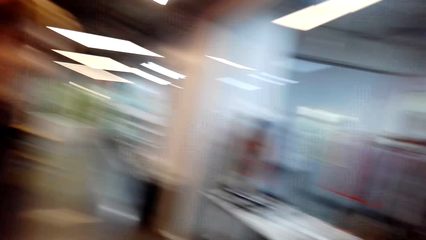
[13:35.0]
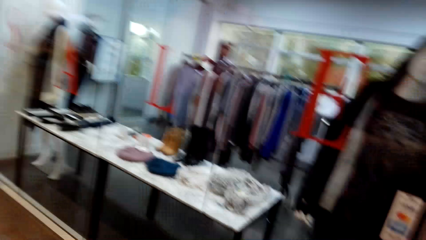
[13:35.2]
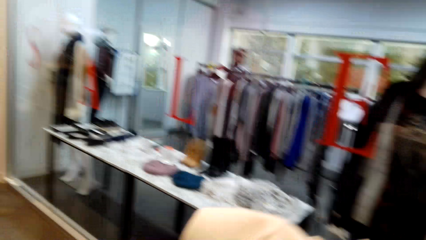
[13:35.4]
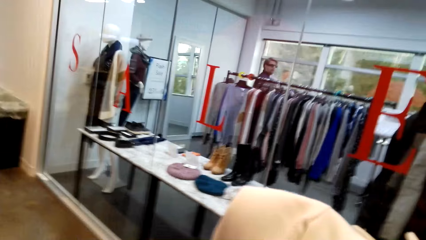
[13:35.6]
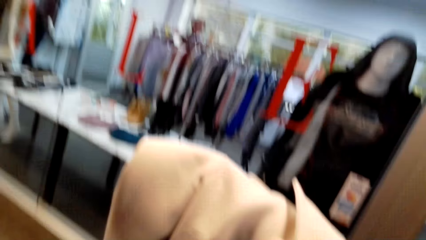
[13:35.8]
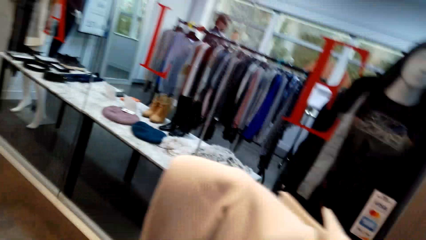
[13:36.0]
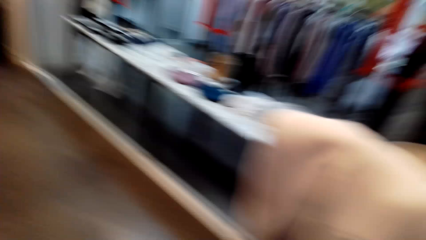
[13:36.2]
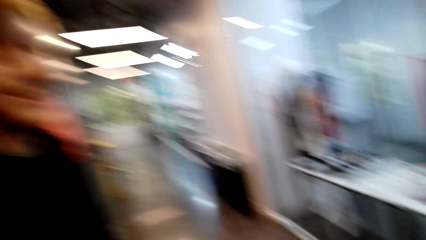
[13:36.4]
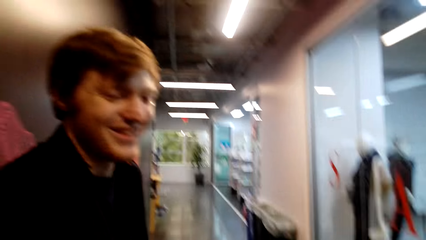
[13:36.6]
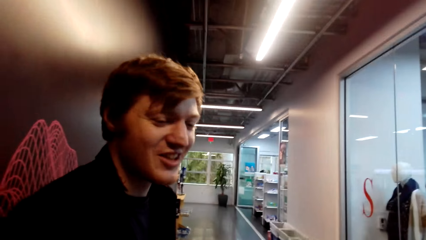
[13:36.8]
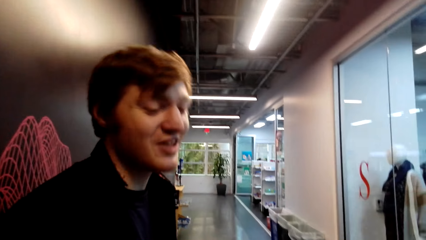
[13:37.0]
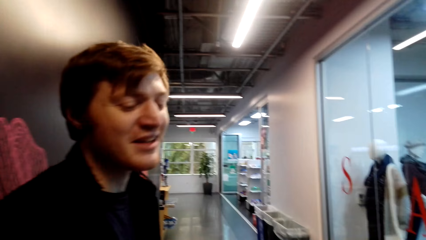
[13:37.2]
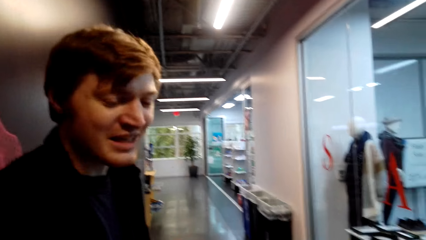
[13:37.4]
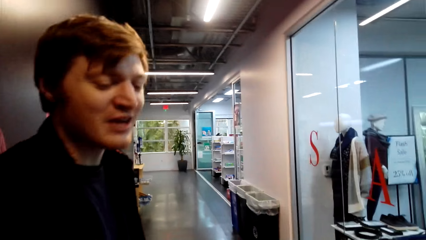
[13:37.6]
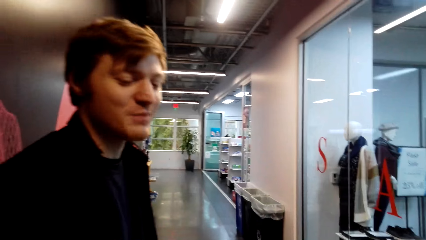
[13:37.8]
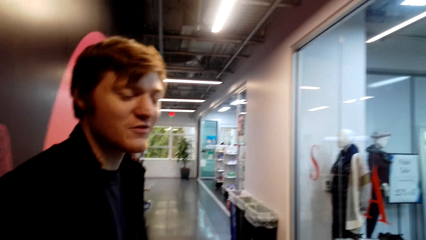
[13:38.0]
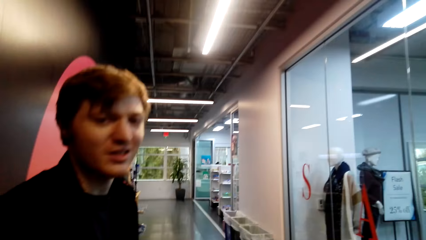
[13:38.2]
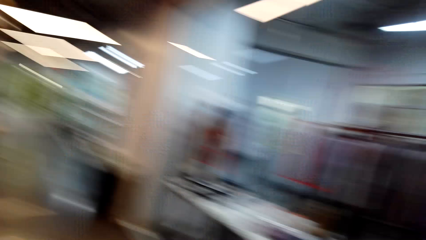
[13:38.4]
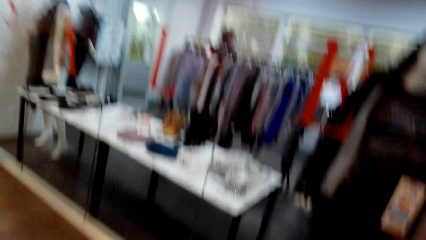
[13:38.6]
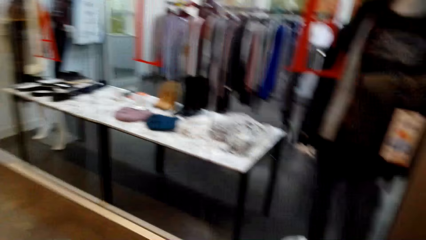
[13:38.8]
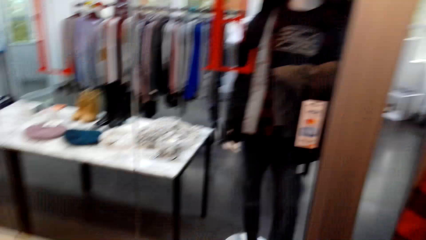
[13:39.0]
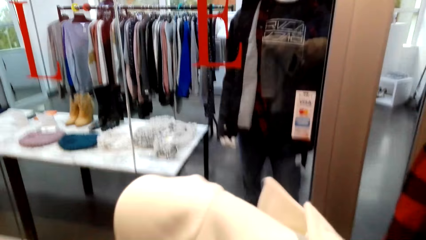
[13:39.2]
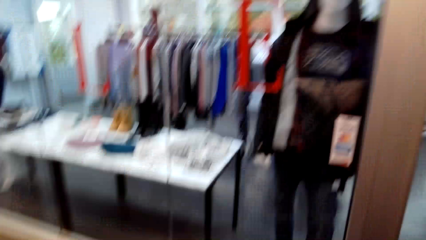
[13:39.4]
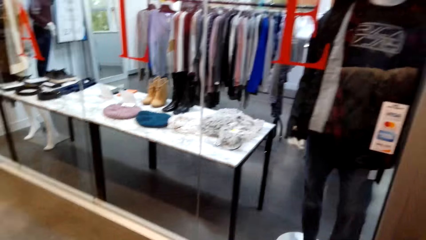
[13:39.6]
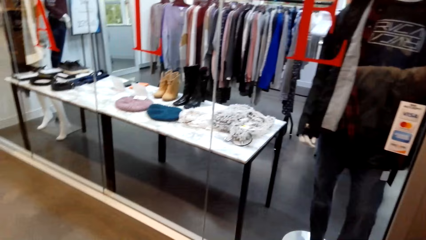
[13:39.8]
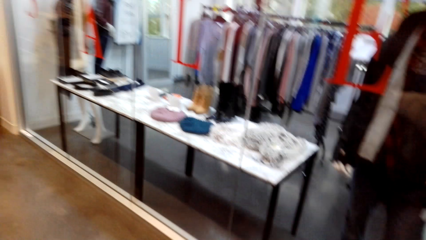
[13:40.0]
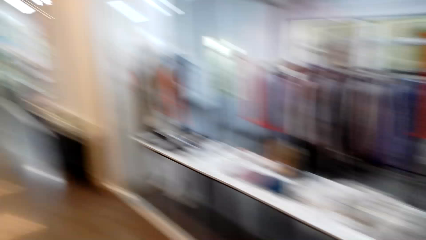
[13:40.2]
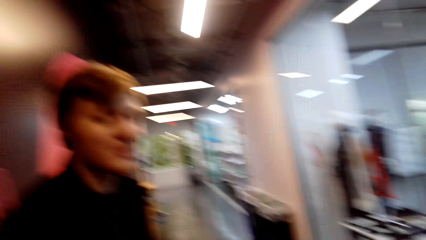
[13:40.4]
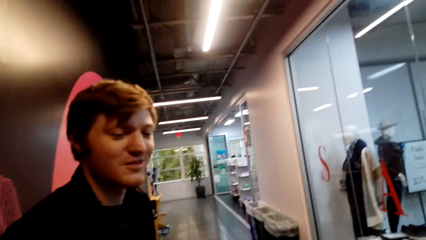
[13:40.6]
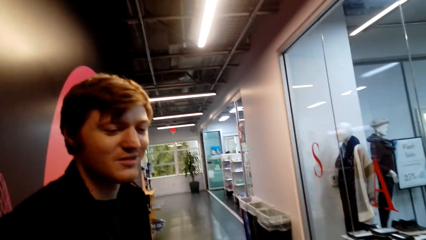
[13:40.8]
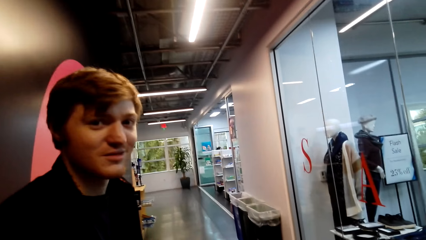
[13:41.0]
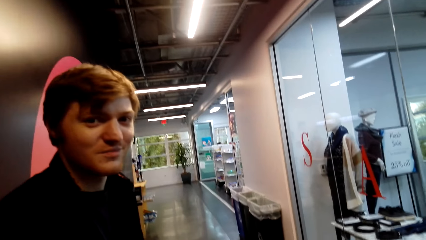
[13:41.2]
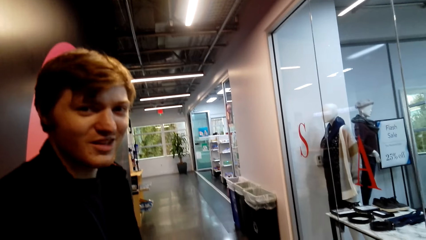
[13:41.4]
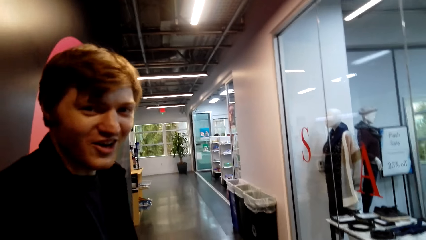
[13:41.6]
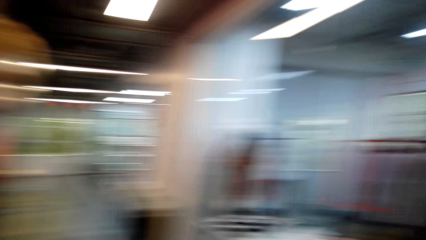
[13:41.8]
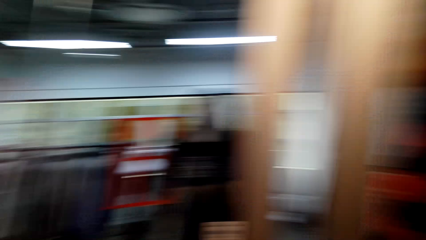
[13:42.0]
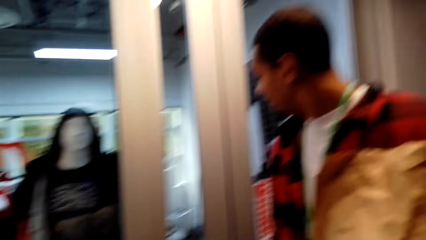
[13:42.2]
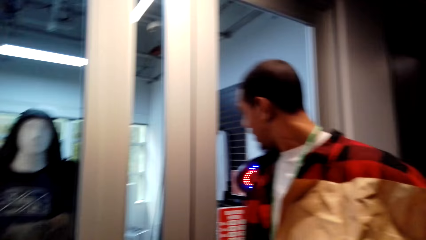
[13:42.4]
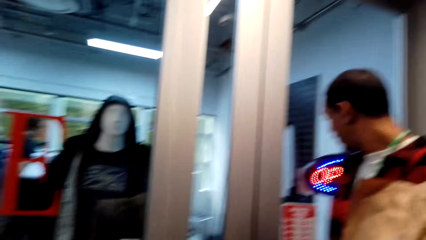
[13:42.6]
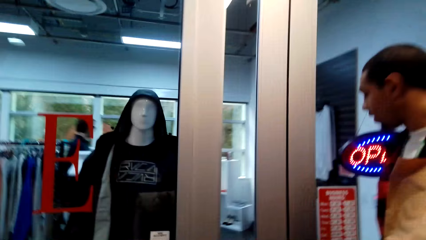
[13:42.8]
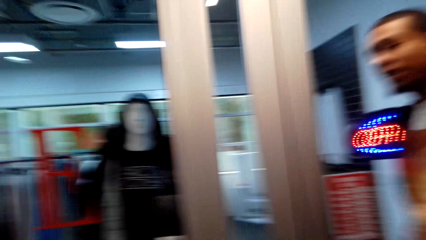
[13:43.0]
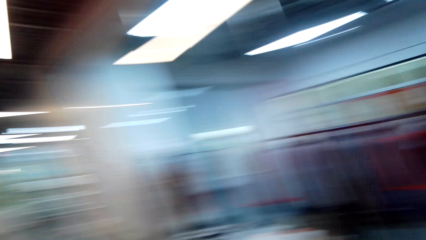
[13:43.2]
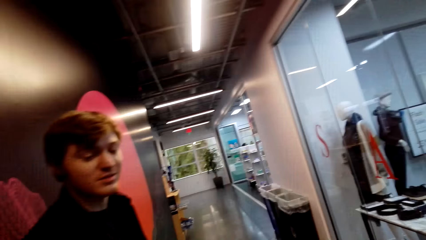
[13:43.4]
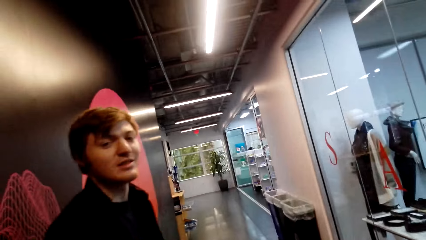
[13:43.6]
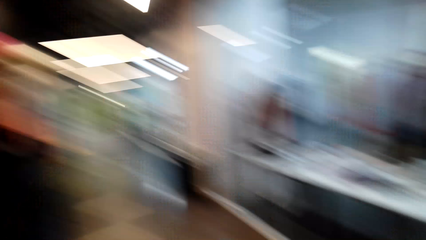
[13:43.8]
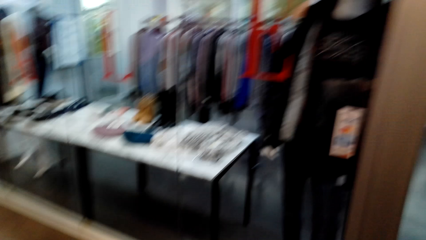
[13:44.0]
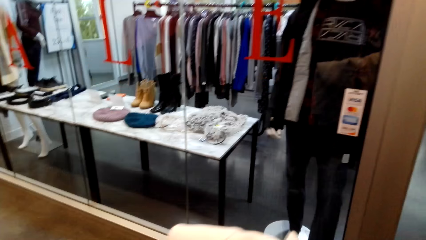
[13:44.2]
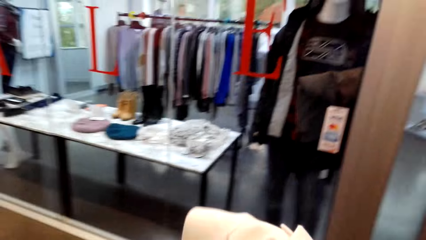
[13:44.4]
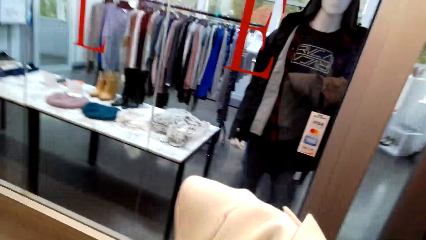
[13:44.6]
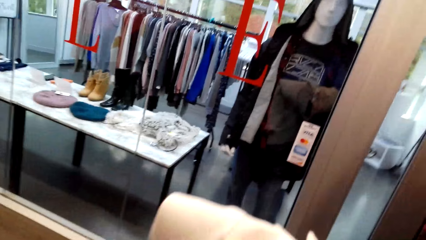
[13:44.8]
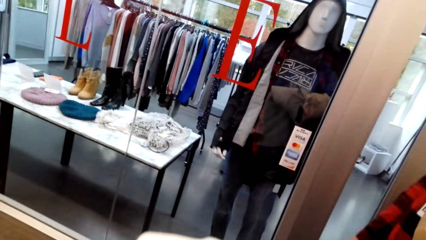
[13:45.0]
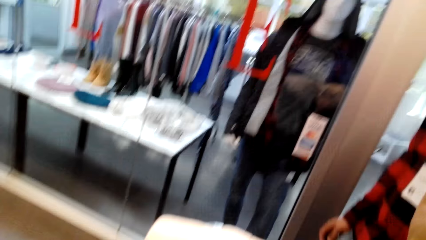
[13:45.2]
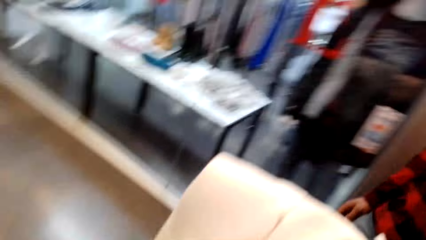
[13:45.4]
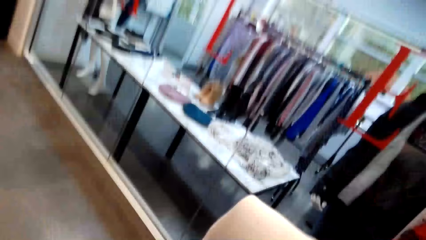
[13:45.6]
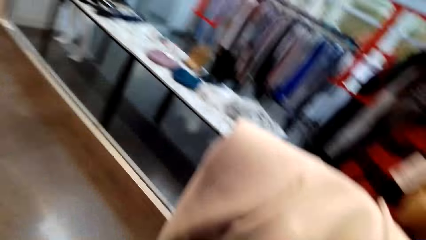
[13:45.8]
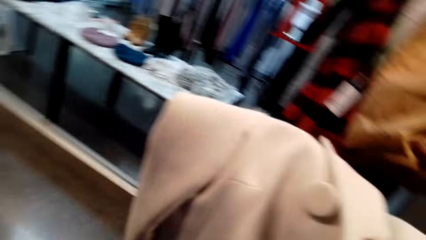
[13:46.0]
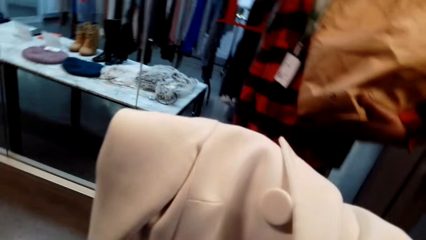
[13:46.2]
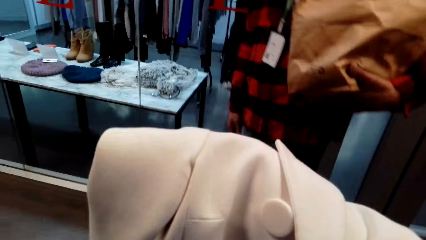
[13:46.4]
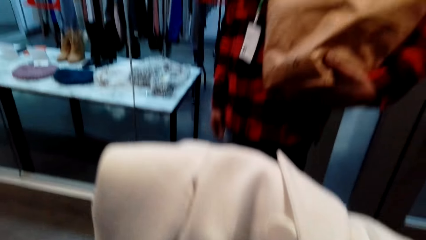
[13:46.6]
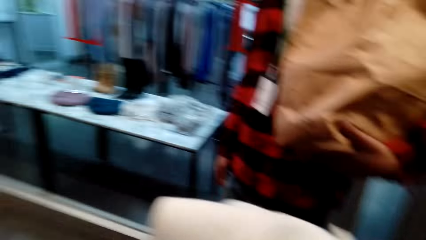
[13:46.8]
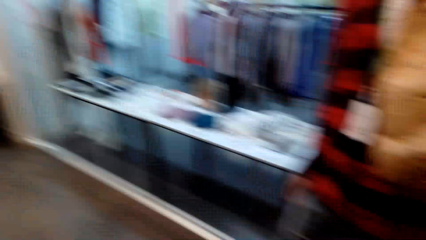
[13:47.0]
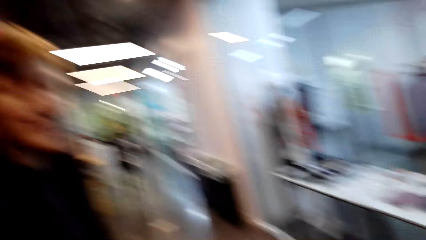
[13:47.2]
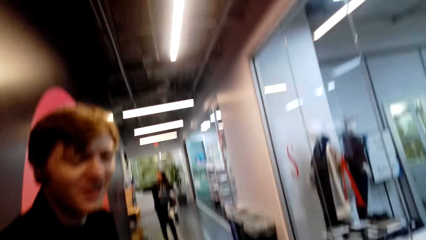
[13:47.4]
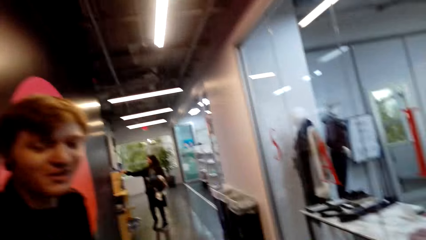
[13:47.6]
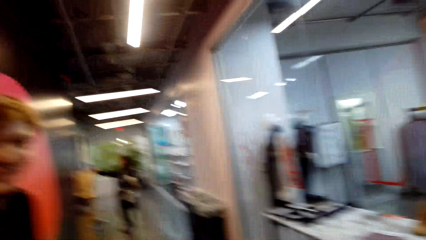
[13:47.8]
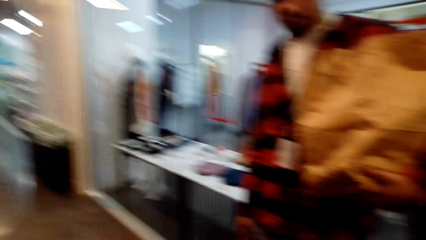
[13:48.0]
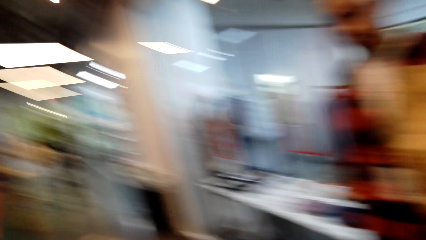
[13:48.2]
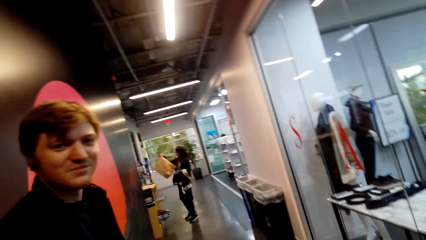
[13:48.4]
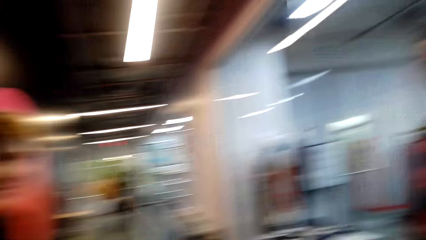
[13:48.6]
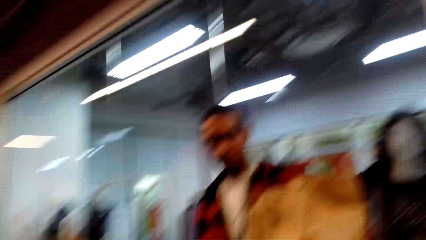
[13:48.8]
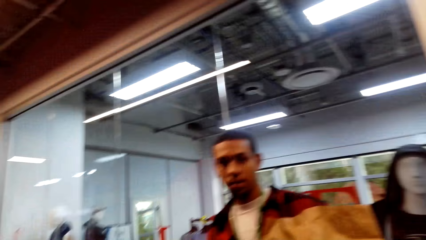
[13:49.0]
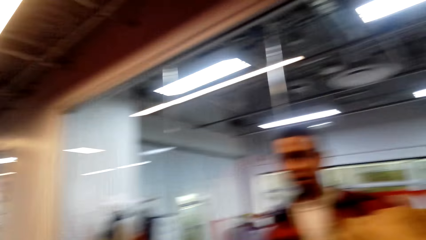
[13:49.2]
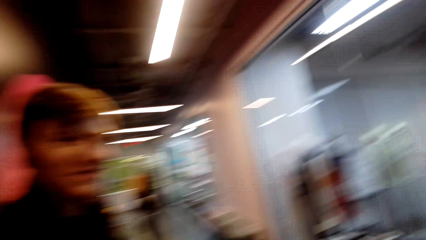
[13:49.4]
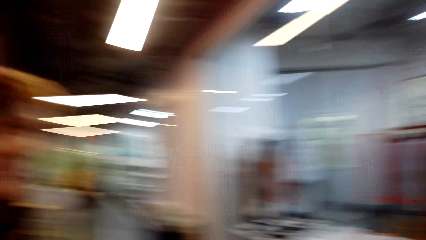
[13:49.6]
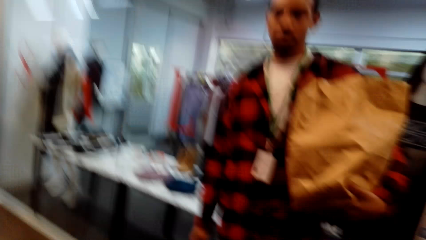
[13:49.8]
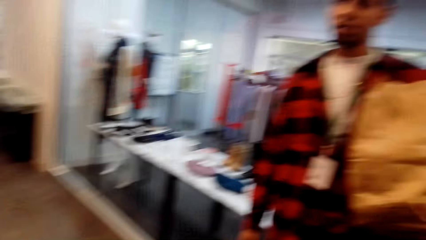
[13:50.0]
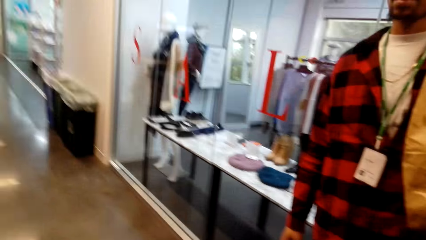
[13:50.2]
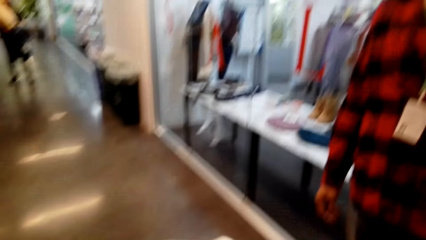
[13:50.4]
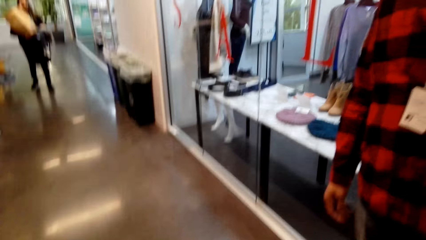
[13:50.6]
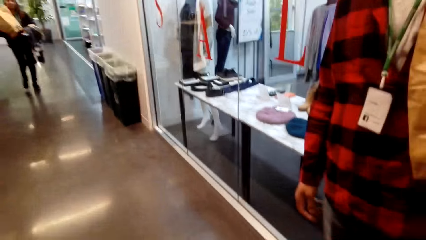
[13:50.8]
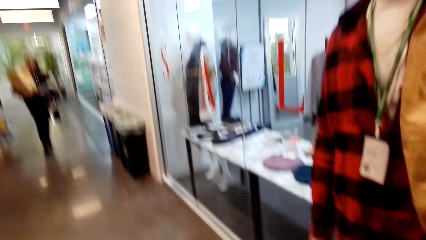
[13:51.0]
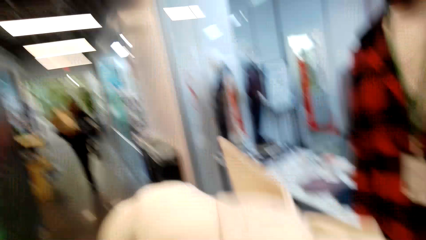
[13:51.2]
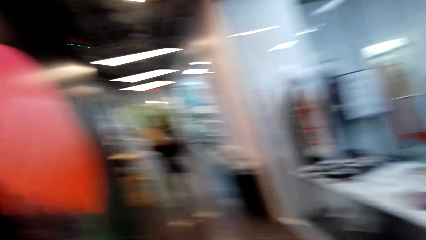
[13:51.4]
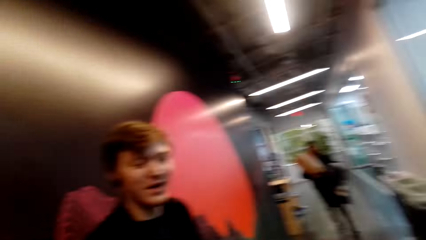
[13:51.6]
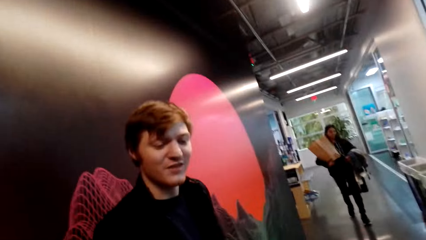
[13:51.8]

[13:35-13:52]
A man converses with the camera wearer. The camera wearer looks at a person. They look around the mall. They look at the person and look around the mall. They converse with the man.
